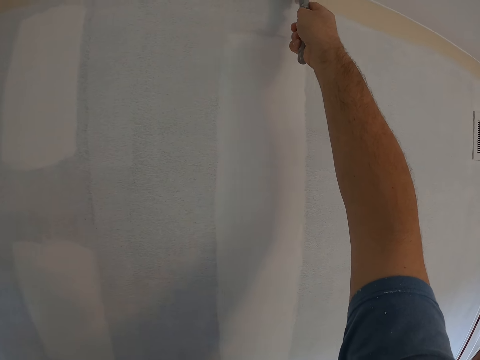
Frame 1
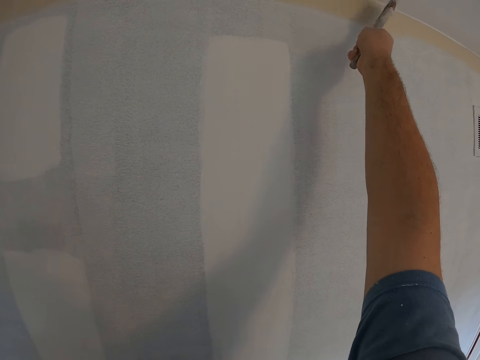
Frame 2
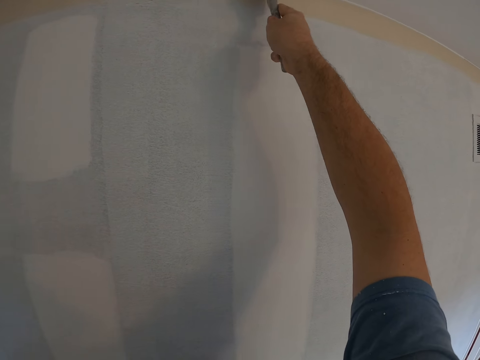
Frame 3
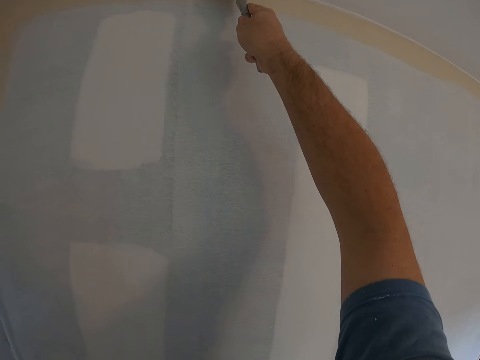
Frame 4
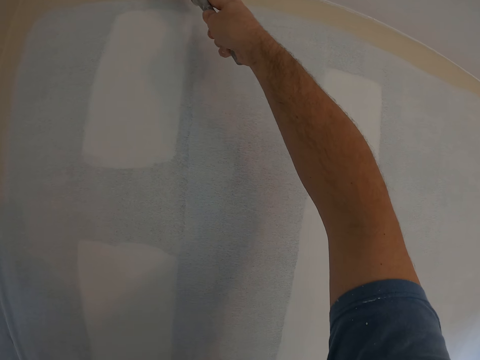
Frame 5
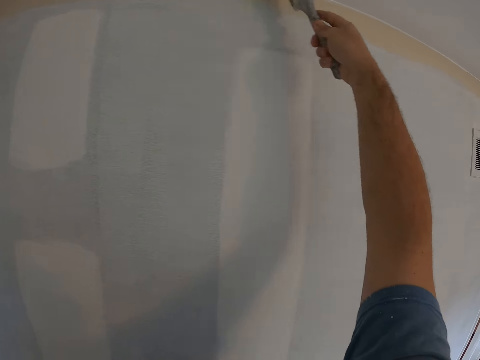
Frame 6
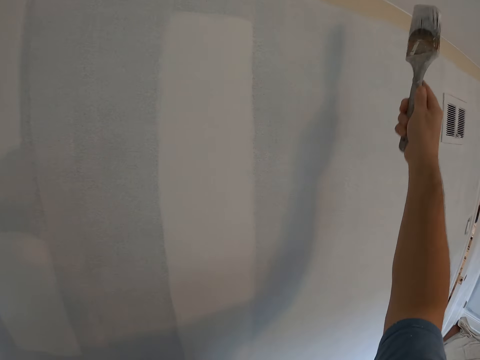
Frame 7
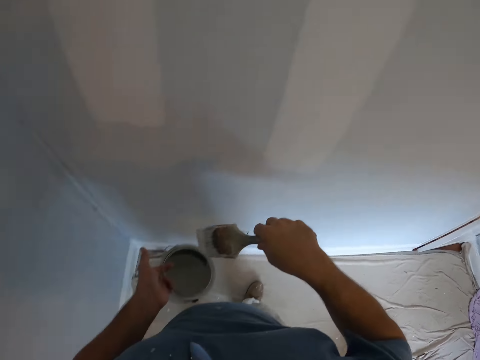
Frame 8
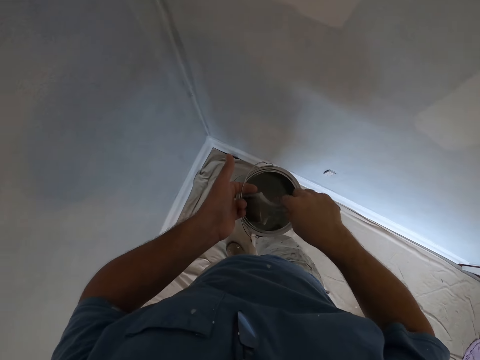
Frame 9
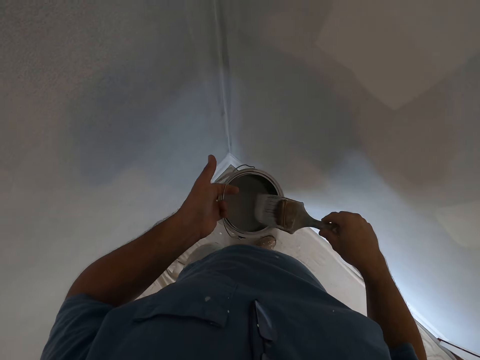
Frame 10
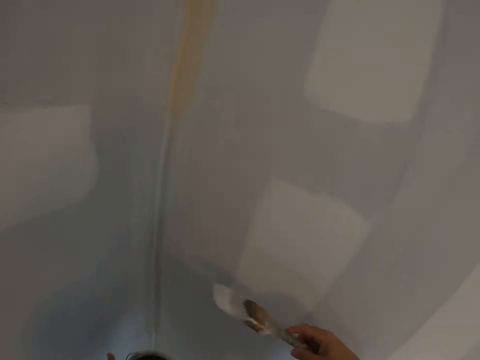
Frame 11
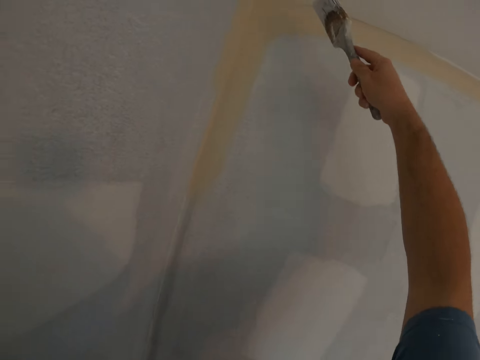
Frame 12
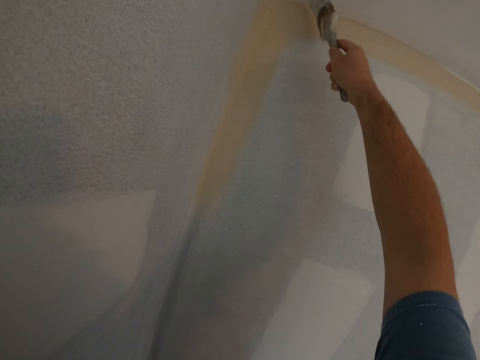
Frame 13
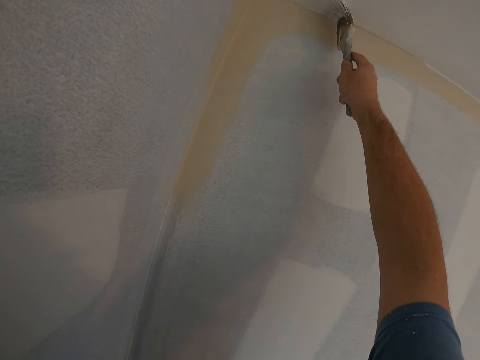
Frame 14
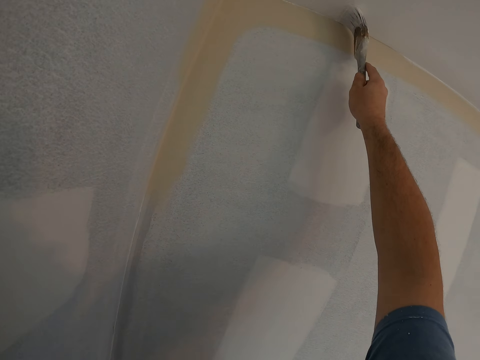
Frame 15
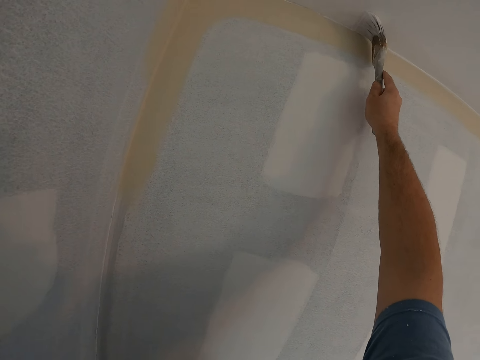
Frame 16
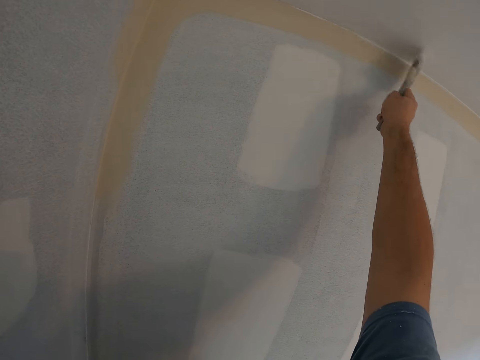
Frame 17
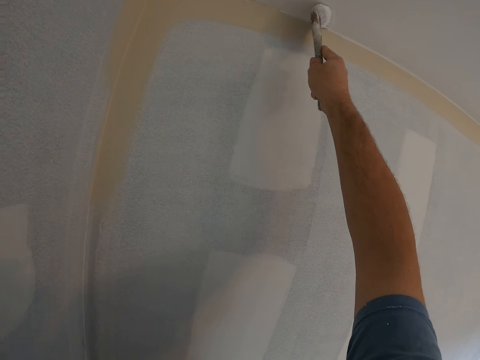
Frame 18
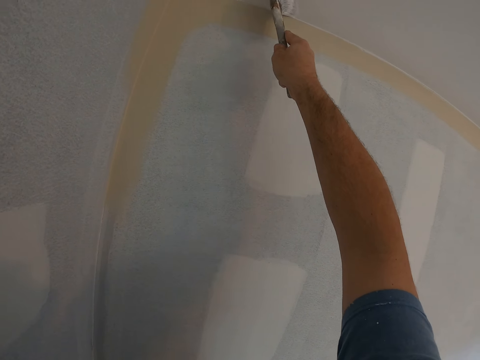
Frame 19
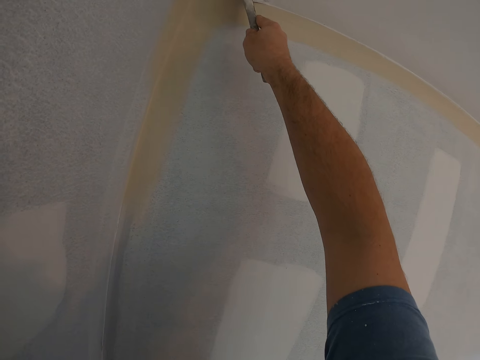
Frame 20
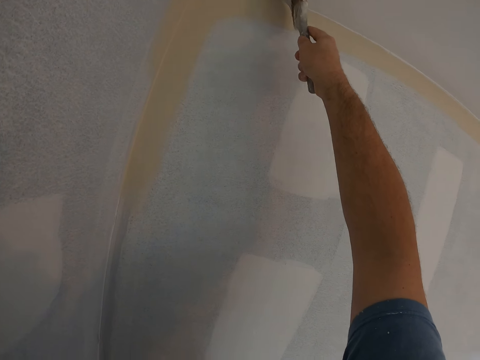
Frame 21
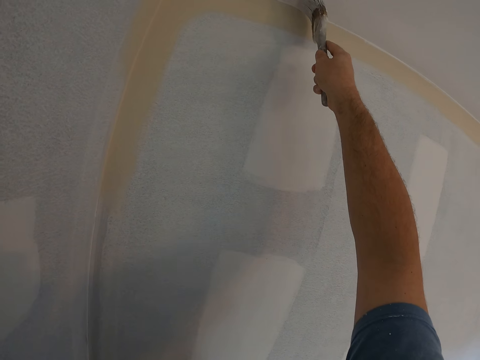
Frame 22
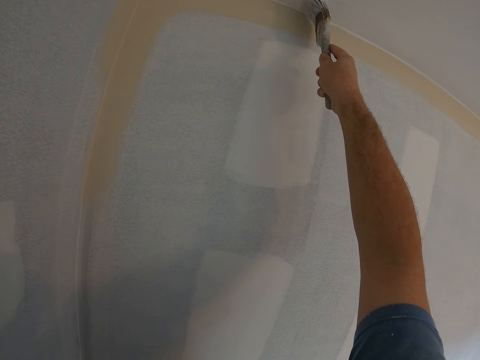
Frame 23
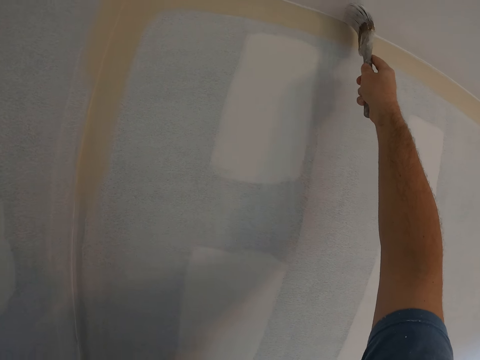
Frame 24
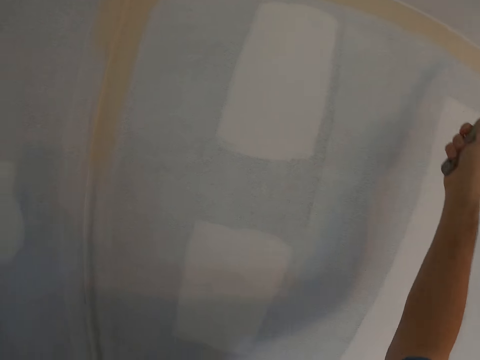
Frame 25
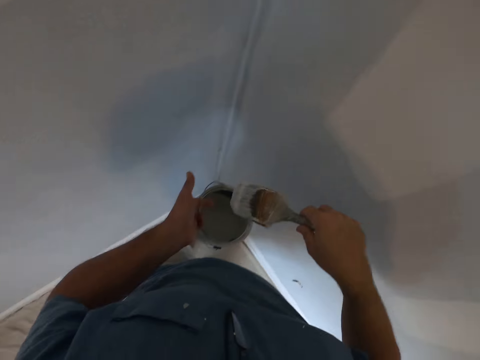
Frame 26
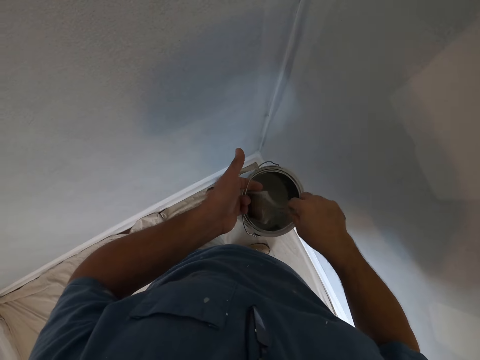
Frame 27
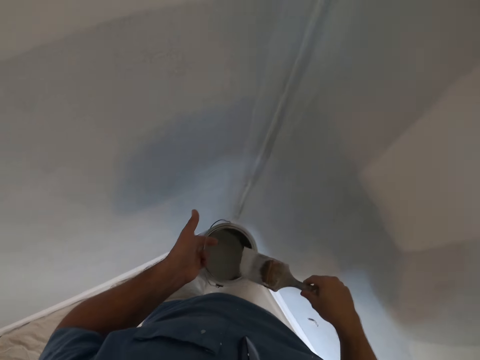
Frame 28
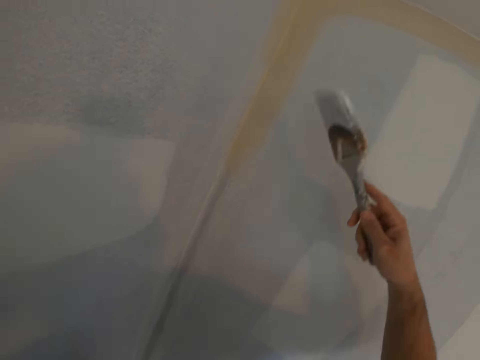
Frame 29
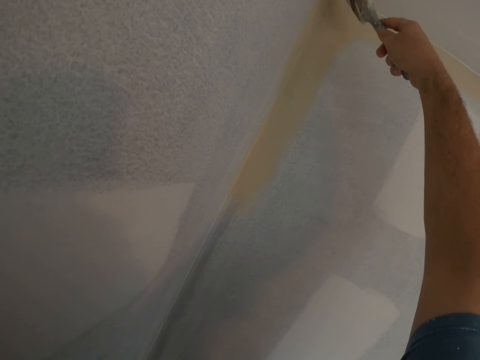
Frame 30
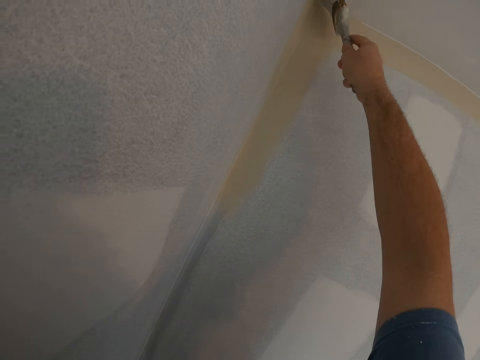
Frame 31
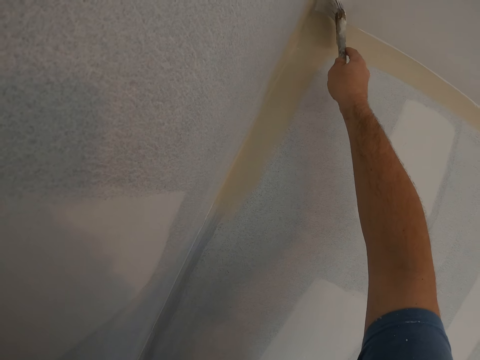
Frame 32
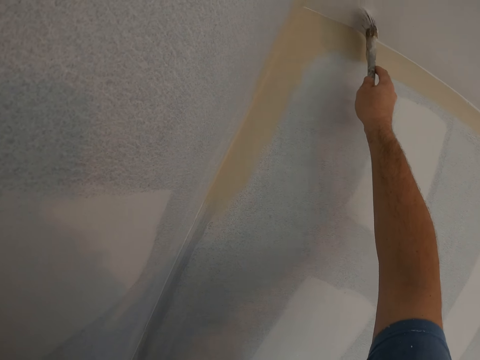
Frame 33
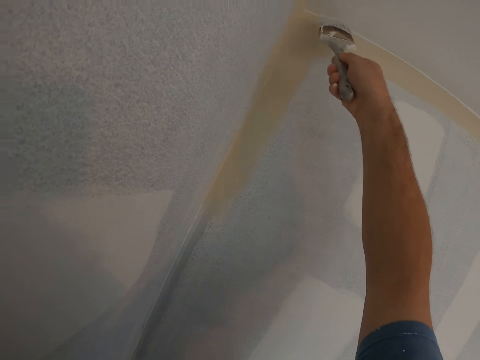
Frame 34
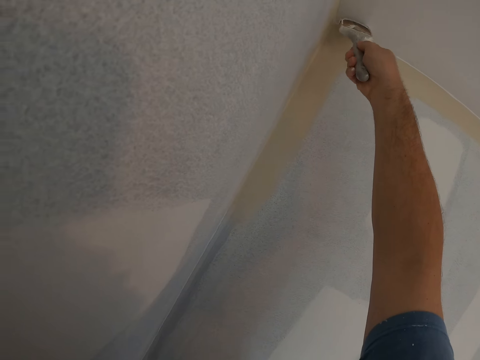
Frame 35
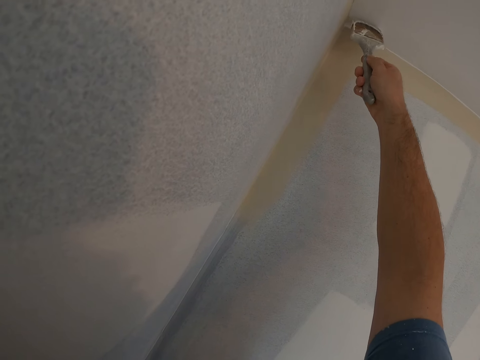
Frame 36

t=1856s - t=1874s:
The camera wearer dips the paintbrush in the paint can. They wipe the paintbrush on the paint can. They paint the ceiling with the paintbrush. They dip the paintbrush in the paint can, wipe the paintbrush on the paint can, and paint the ceiling with the paintbrush.

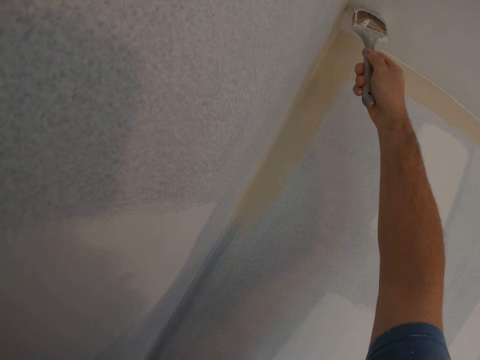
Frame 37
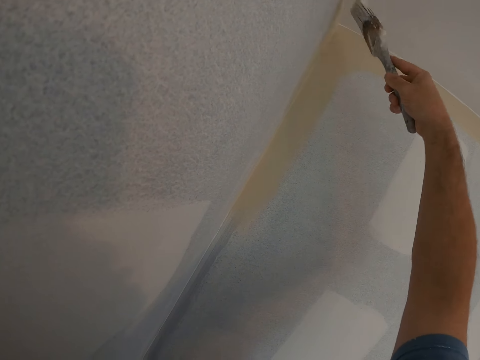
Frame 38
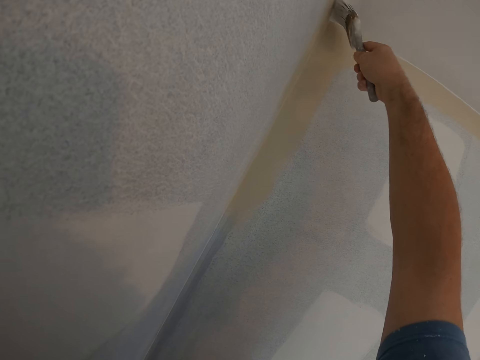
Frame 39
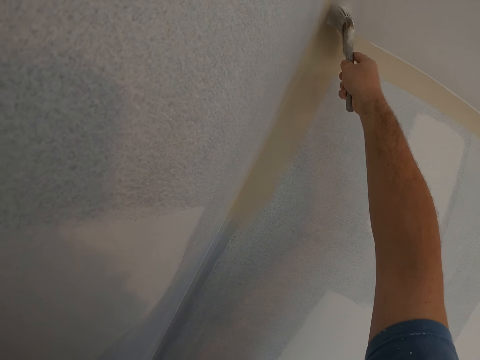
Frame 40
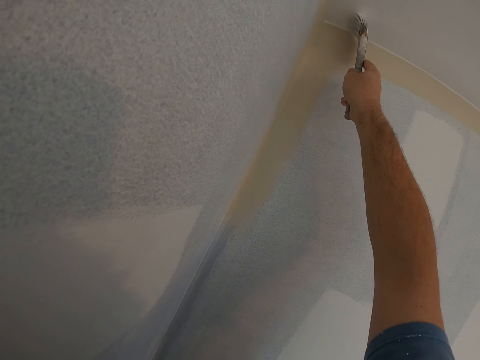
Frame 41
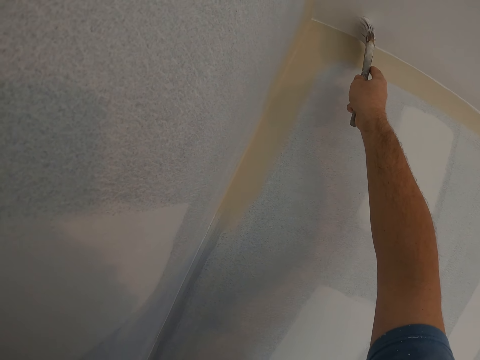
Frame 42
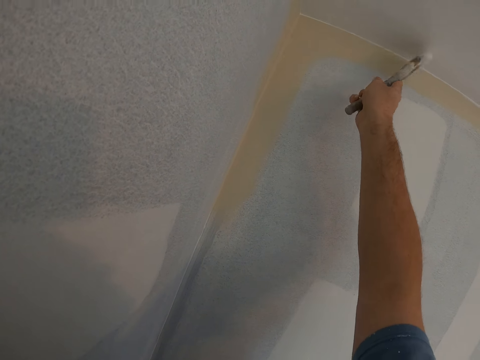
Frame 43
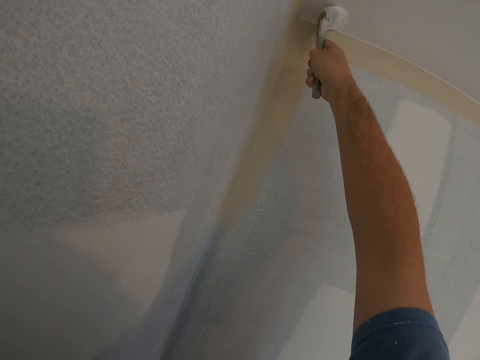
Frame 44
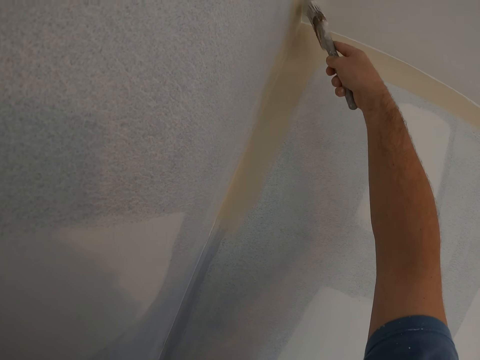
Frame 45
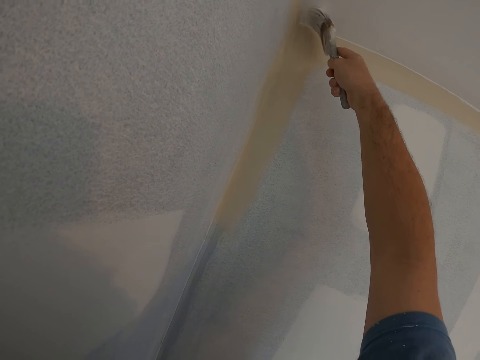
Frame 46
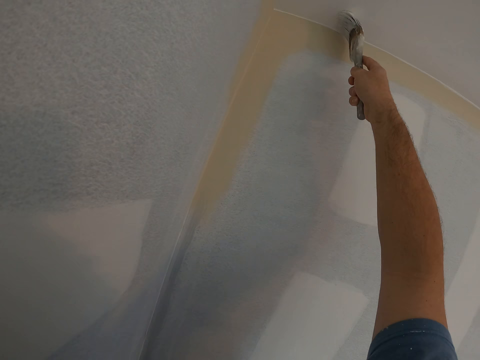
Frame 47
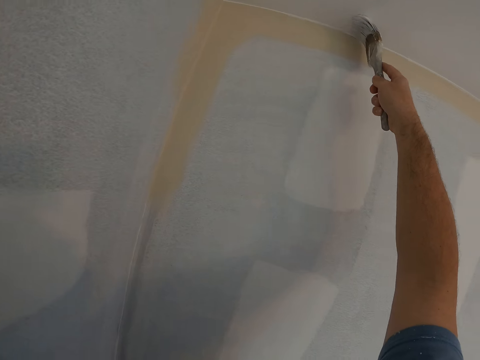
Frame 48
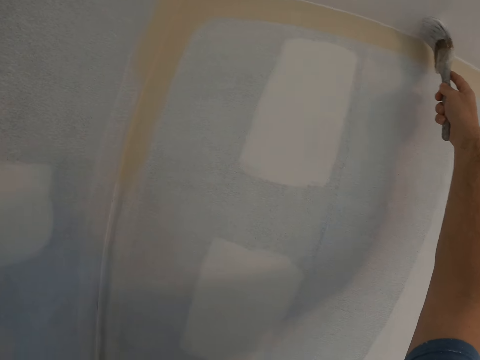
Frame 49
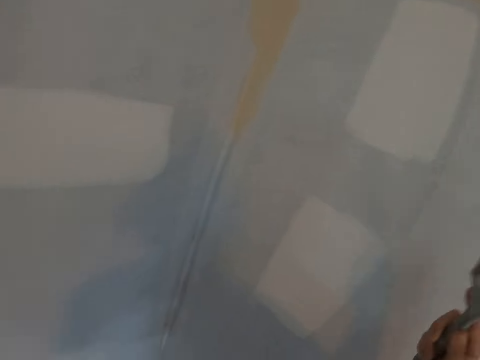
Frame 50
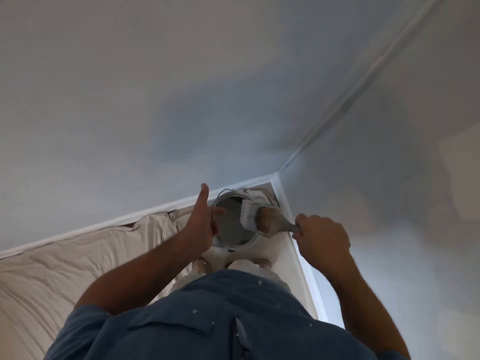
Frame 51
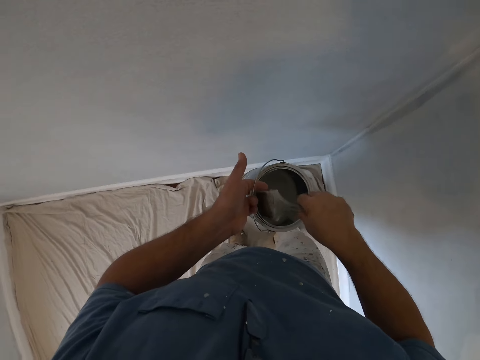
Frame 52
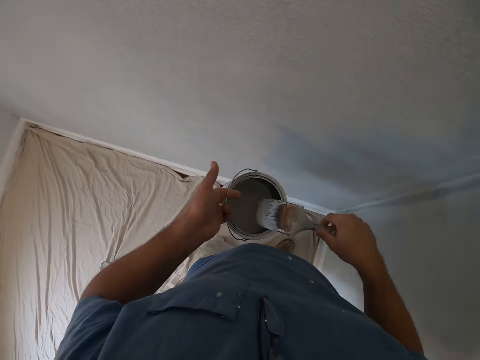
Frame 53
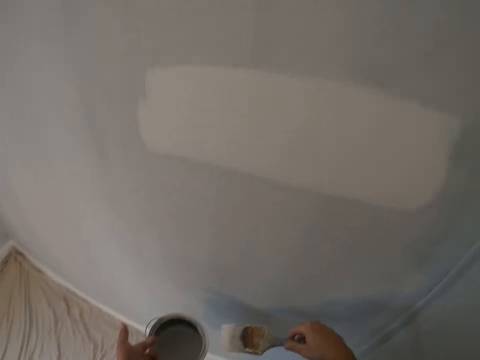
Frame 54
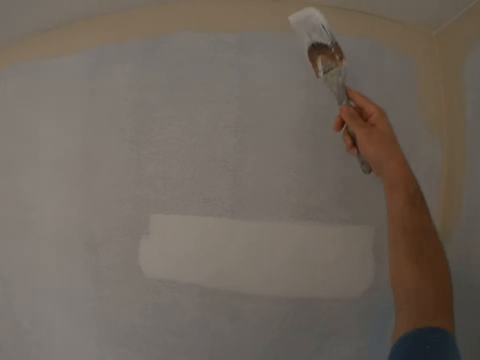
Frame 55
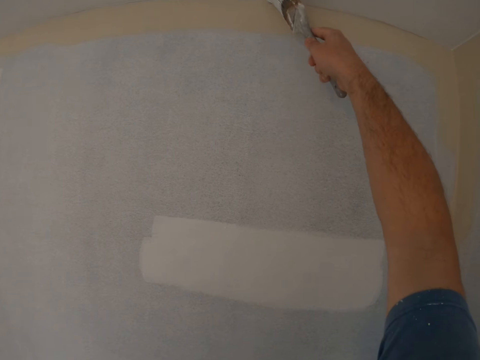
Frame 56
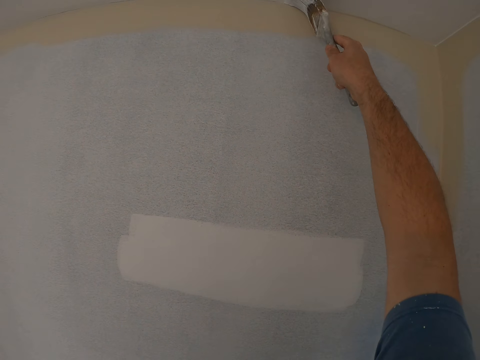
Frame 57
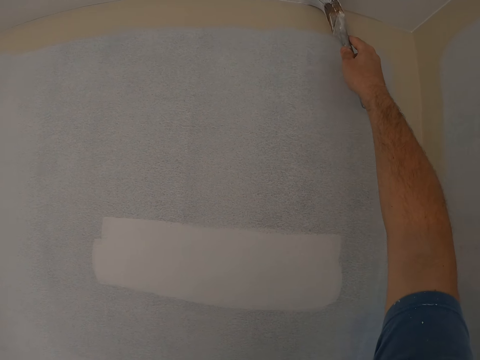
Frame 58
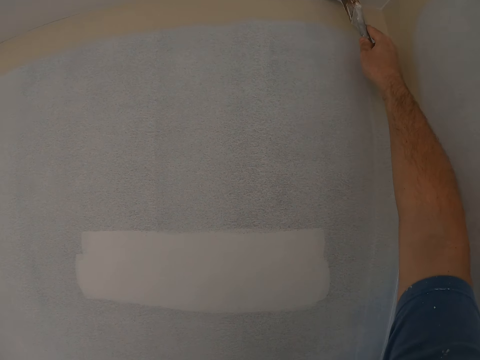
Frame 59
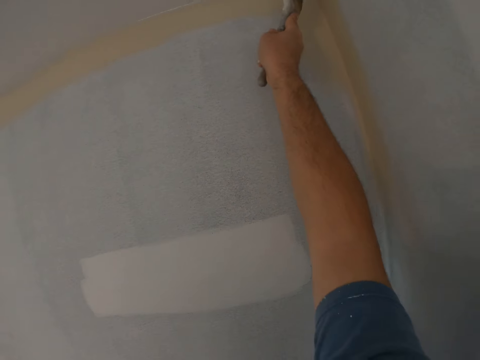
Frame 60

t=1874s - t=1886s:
The camera wearer dips the paintbrush in the paint can. They wipe the paintbrush on the paint can. They paint the ceiling with the paintbrush.
